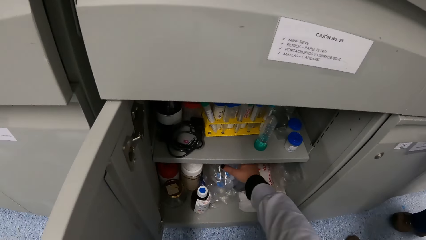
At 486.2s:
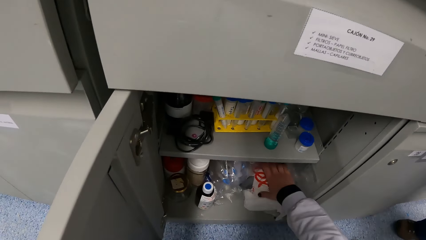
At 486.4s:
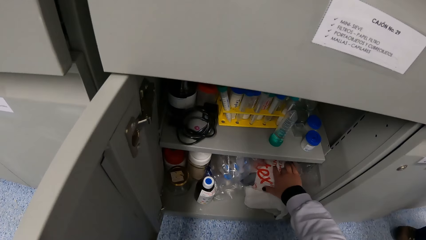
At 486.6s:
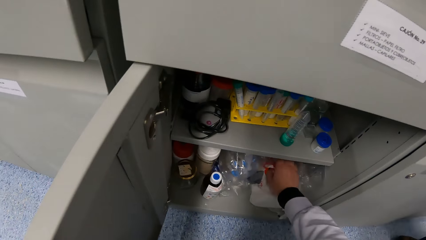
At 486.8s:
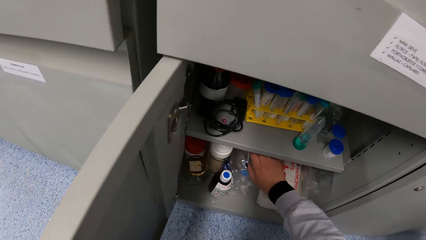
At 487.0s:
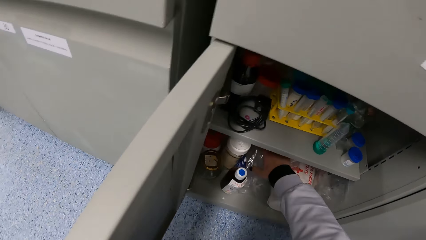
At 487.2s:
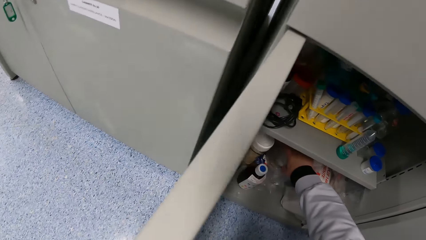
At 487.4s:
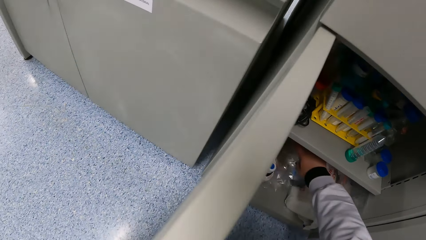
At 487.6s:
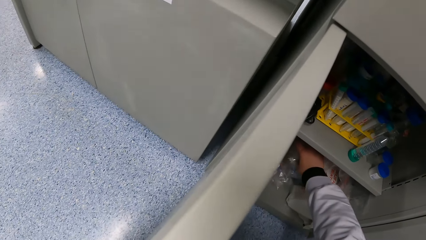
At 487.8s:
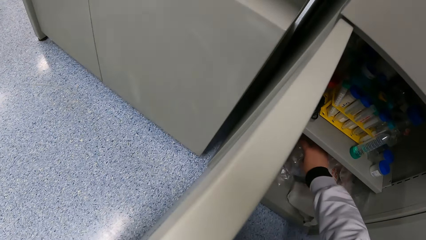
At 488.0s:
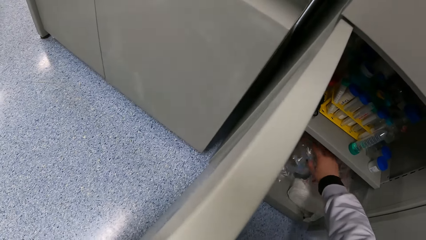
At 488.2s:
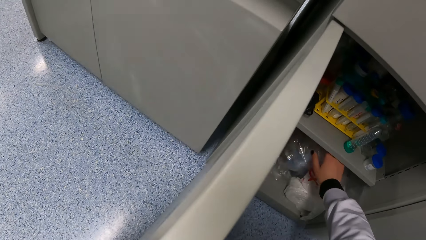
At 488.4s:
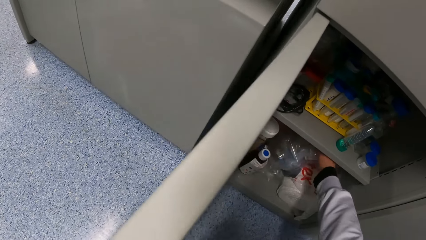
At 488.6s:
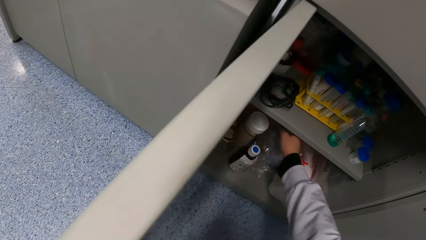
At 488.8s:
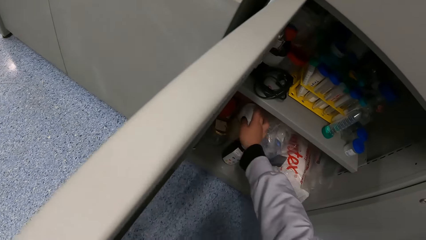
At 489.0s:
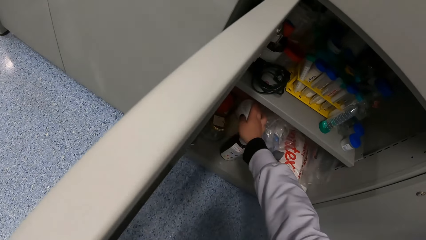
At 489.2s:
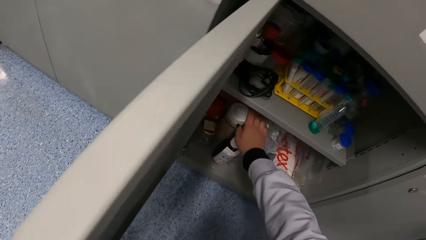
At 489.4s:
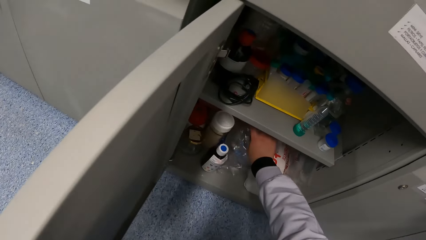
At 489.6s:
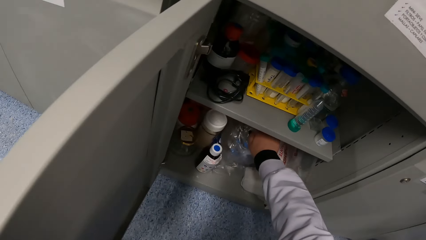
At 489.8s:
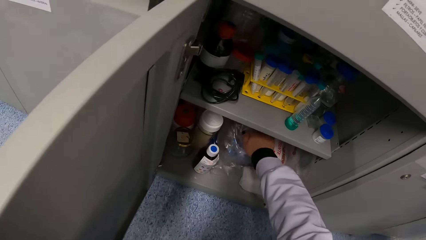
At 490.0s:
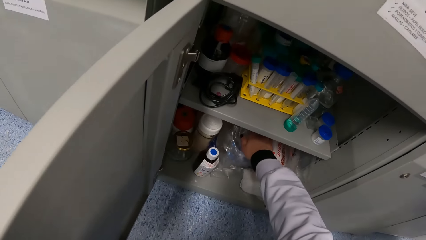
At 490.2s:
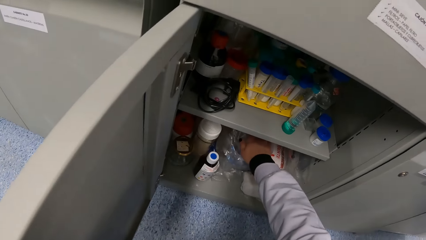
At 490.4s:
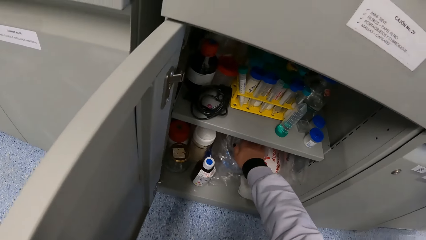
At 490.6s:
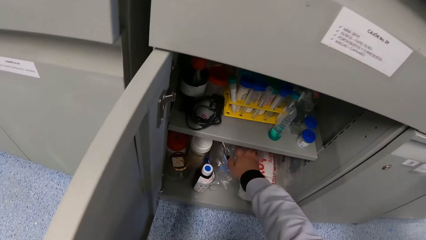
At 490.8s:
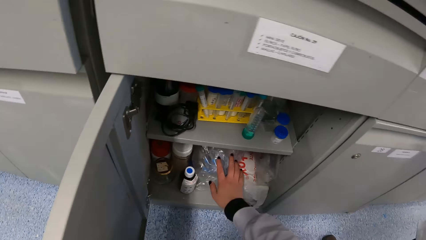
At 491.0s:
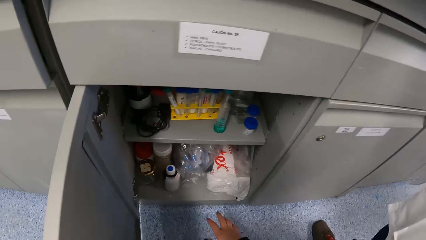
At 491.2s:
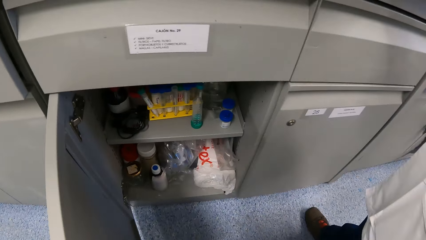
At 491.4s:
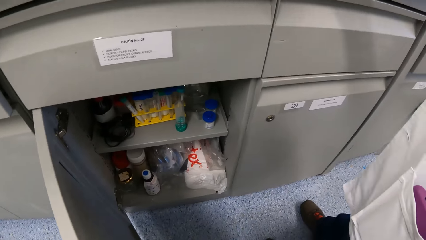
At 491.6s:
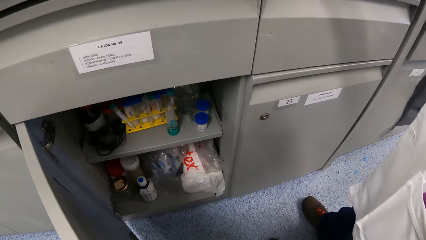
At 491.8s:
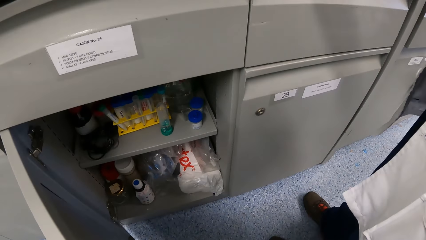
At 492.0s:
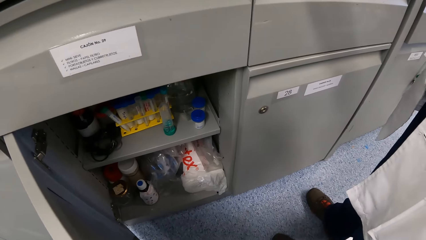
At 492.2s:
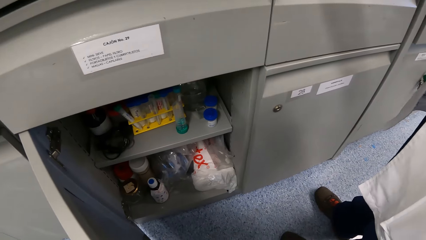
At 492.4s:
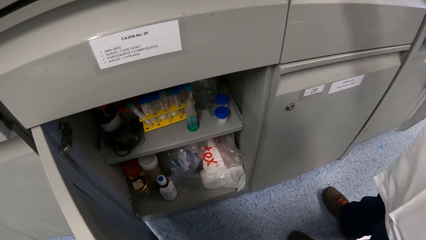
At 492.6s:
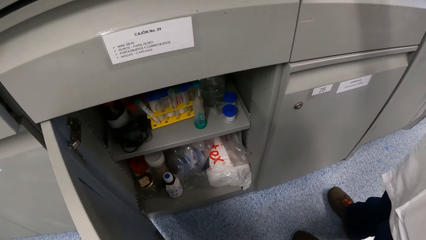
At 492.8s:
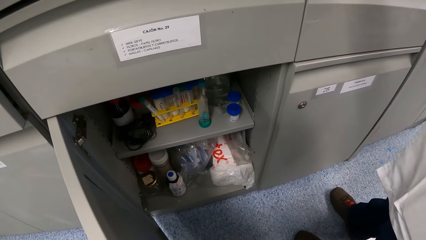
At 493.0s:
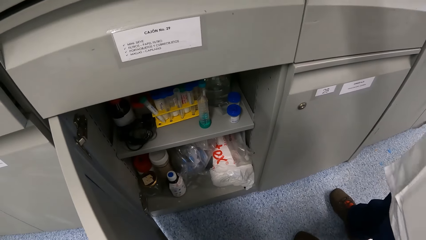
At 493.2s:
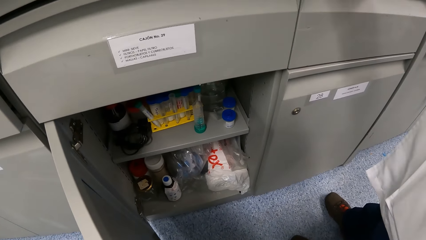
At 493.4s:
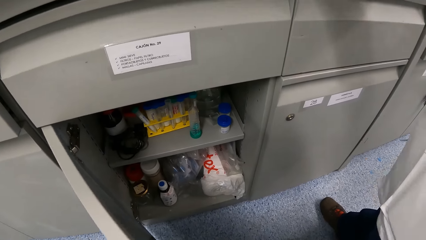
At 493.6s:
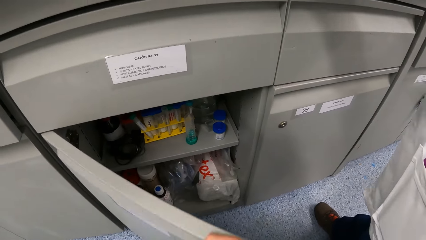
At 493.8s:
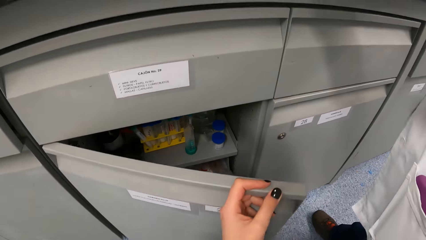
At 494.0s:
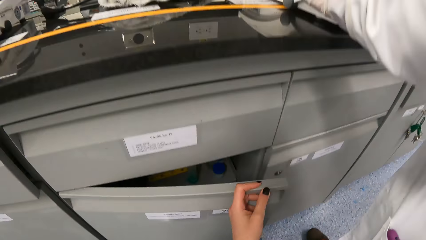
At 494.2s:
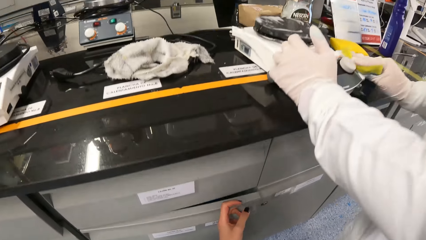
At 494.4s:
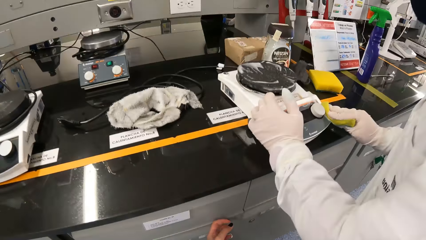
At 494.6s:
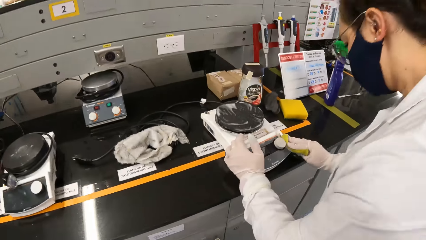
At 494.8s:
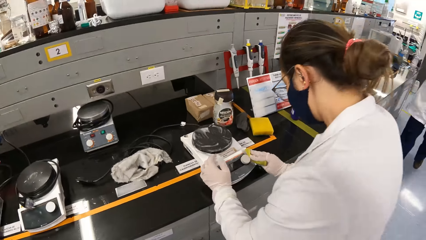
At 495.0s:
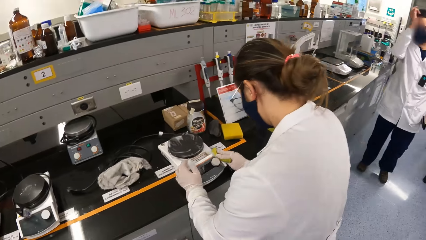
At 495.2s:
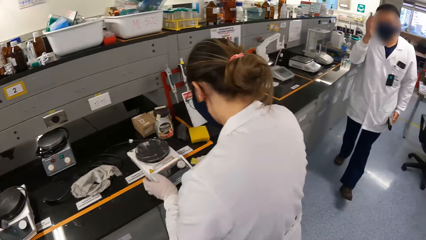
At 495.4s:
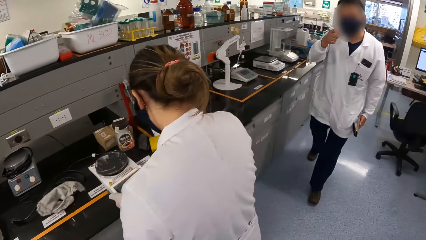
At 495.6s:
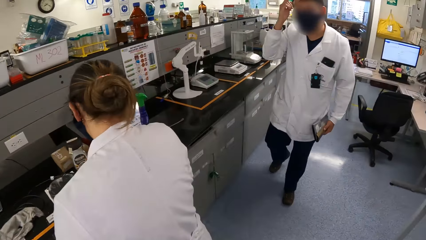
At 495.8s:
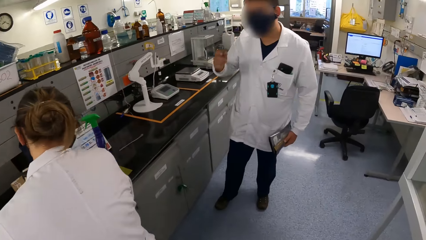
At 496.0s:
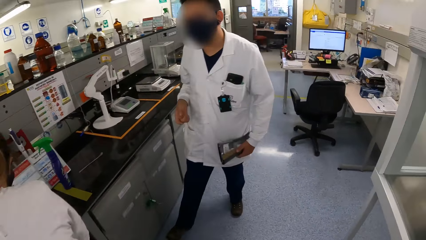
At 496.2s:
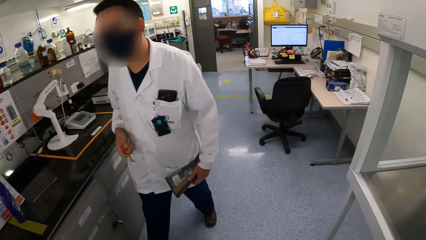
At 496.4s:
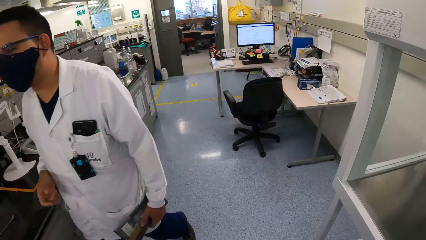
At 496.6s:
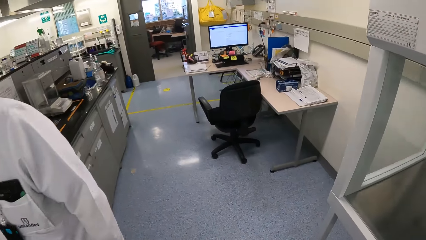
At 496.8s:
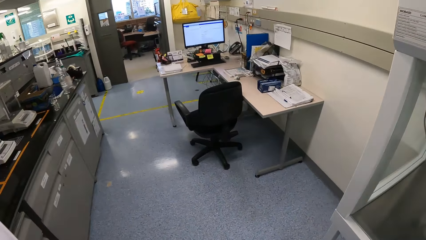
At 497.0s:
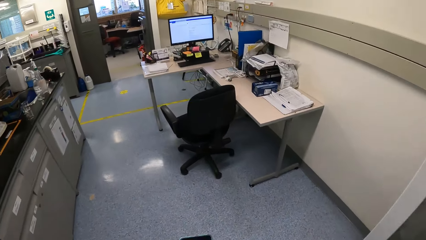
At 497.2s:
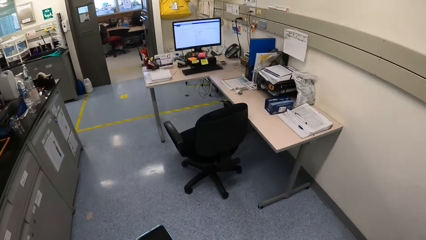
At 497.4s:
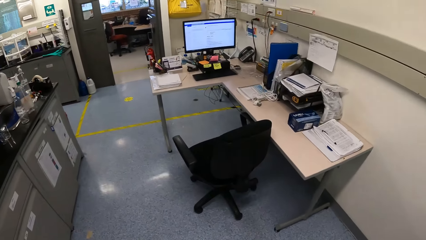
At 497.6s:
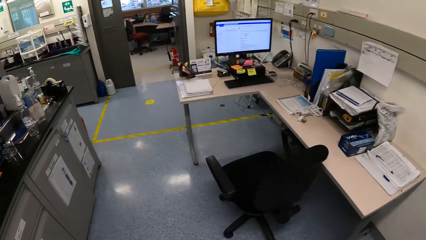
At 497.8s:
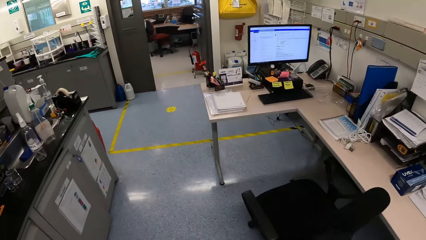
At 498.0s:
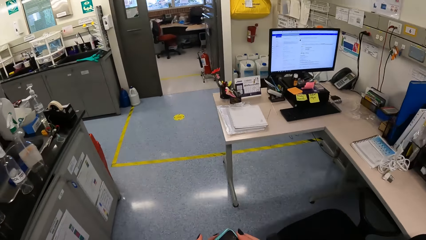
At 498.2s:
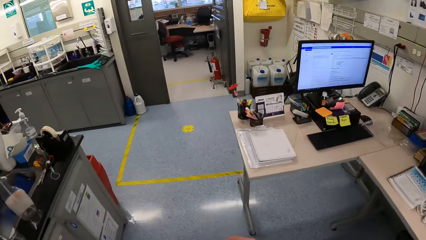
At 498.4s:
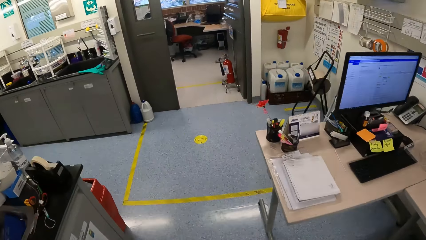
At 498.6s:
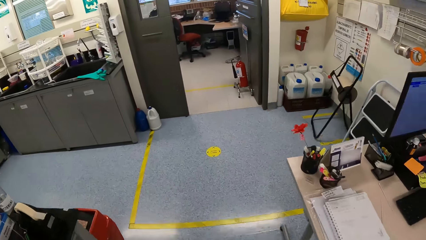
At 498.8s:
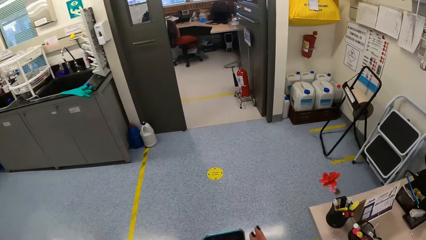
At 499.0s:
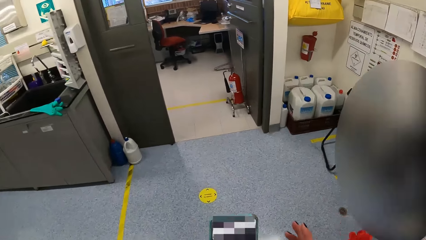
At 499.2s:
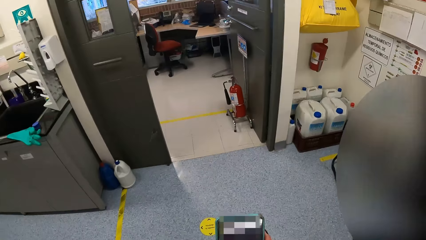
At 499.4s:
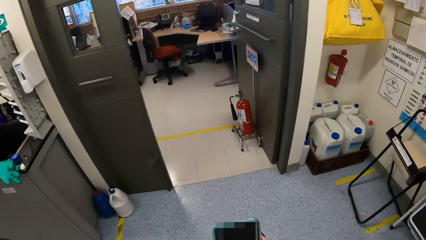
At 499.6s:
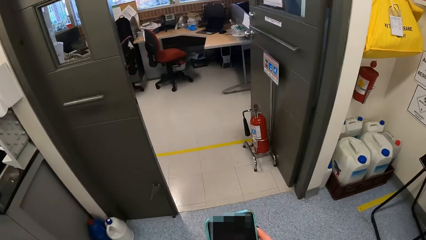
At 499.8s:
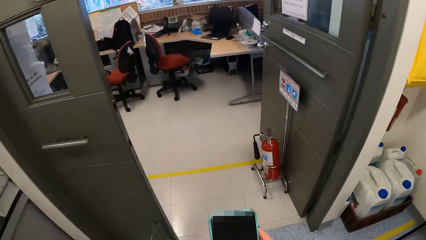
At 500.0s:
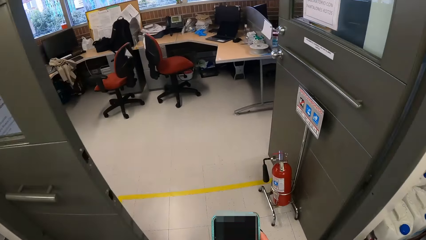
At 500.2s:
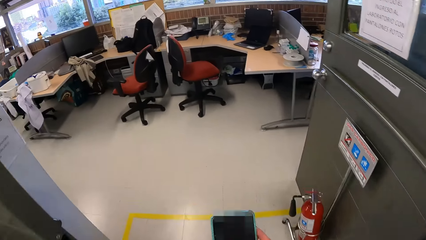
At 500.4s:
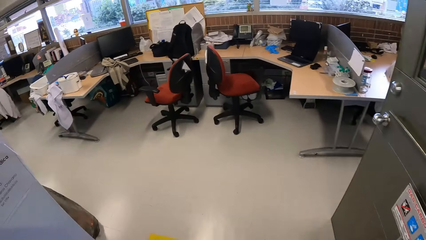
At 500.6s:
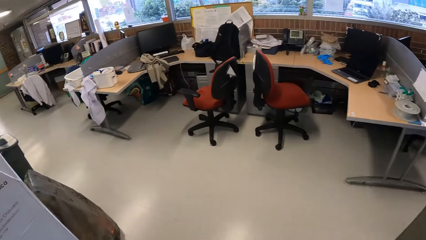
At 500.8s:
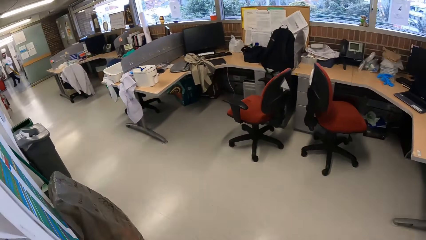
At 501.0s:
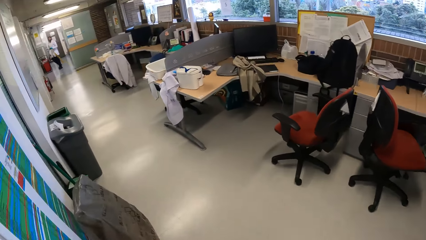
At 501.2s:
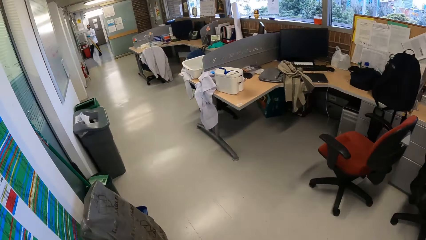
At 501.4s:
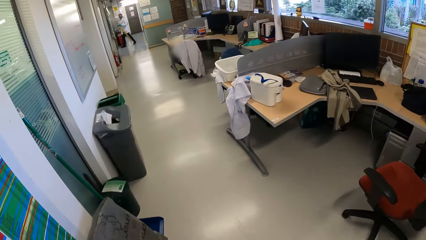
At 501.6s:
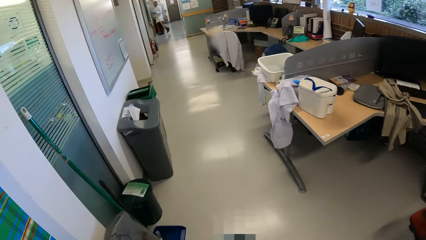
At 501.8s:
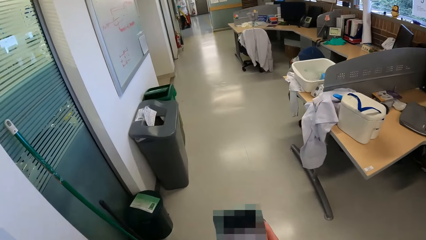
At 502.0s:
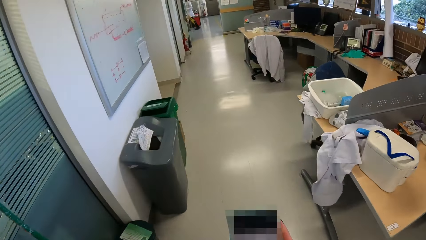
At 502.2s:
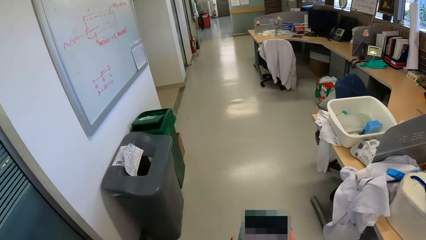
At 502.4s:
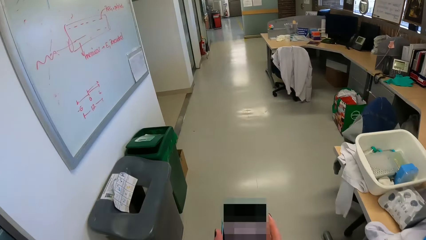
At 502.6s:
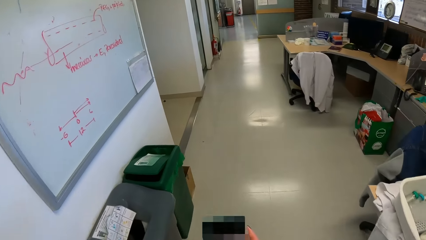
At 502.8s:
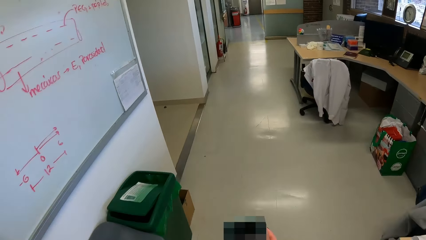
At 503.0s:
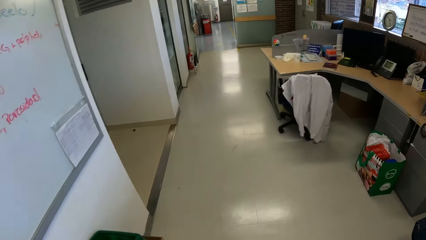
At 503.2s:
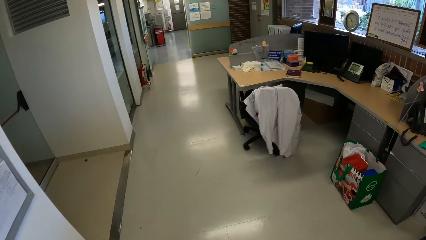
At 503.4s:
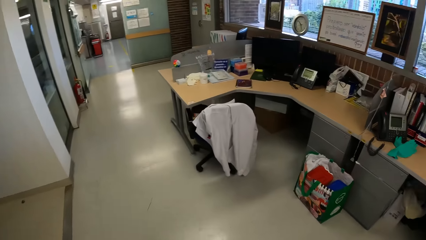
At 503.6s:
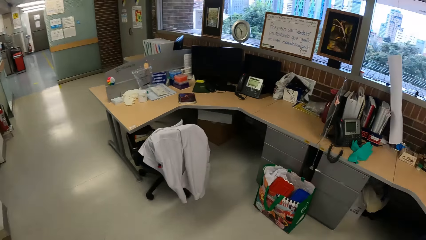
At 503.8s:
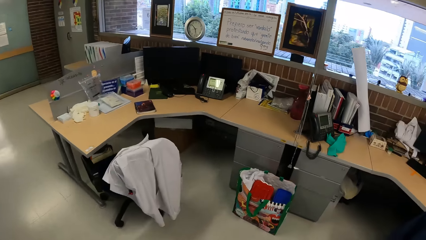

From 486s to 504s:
The camera wearer picks something from the cabinet. She touches a nylon in the drawer with her right hand. She closes the drawer with her left hand. She walks towards a laboratory in the building. She operates the phone with both hands. She moves around and operates the phone.
